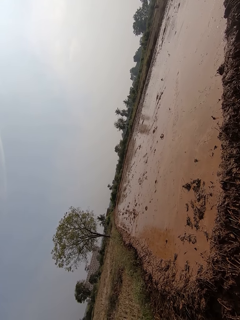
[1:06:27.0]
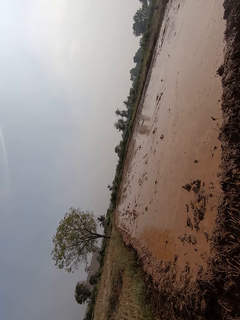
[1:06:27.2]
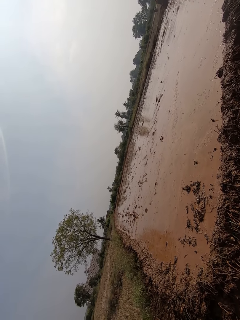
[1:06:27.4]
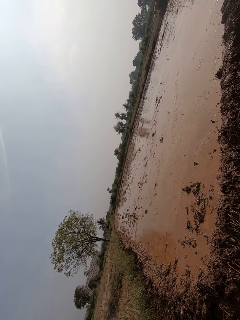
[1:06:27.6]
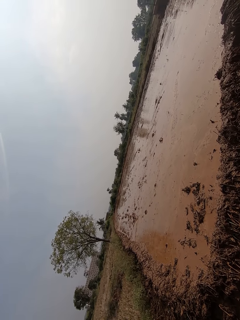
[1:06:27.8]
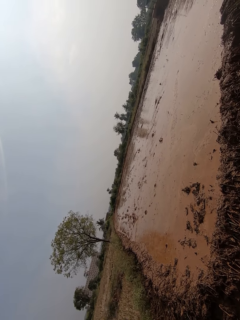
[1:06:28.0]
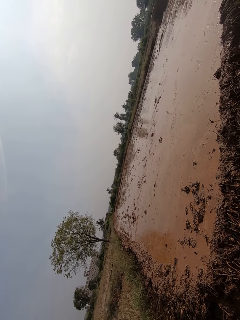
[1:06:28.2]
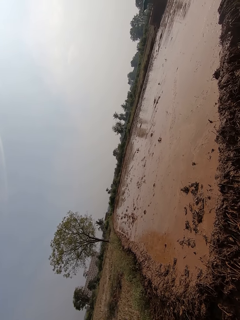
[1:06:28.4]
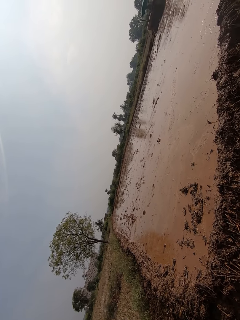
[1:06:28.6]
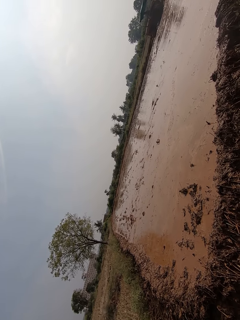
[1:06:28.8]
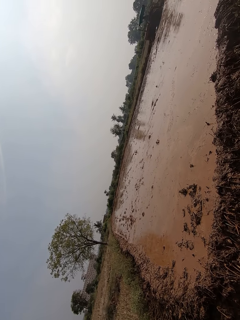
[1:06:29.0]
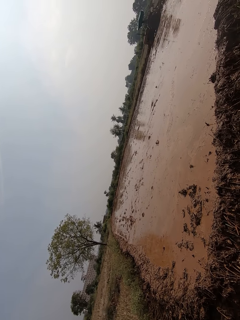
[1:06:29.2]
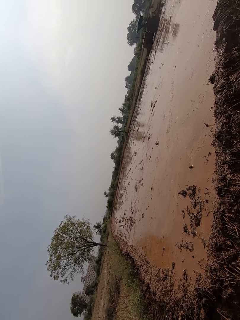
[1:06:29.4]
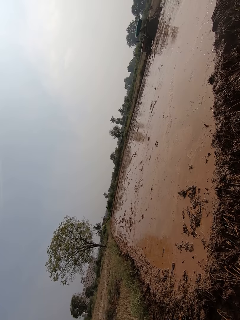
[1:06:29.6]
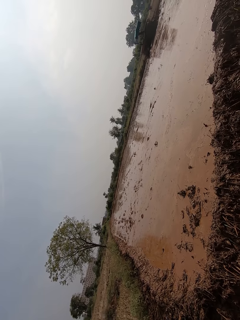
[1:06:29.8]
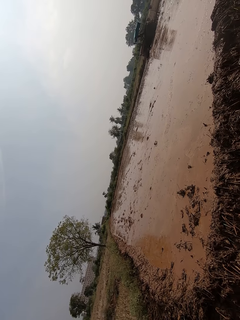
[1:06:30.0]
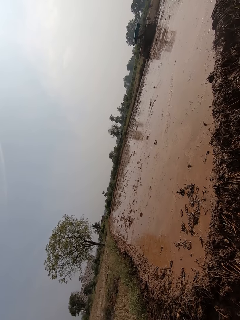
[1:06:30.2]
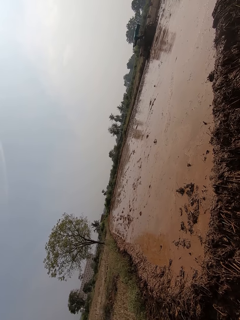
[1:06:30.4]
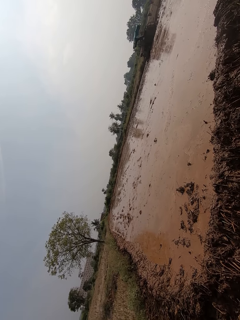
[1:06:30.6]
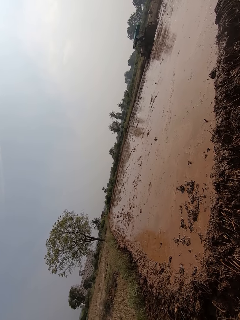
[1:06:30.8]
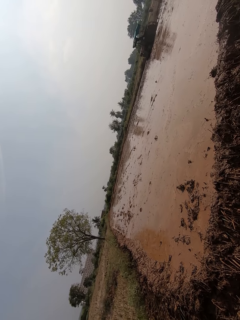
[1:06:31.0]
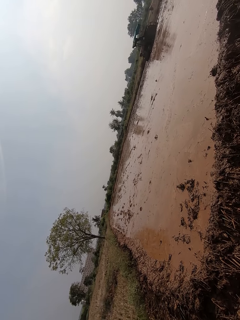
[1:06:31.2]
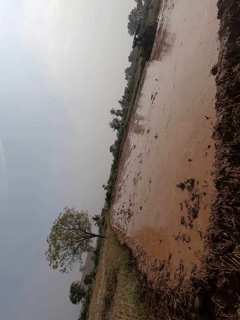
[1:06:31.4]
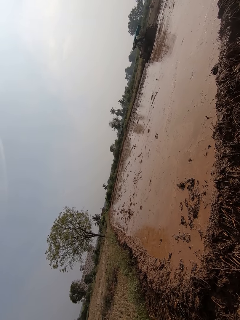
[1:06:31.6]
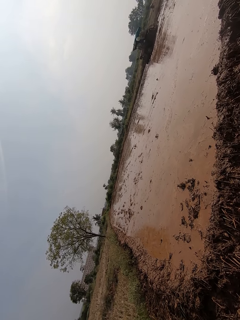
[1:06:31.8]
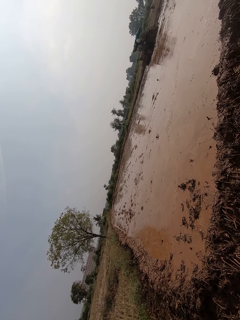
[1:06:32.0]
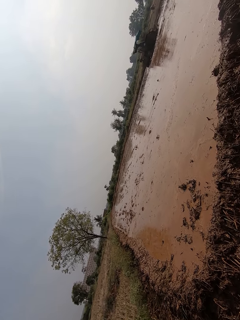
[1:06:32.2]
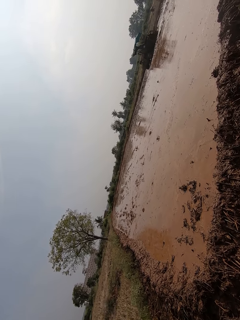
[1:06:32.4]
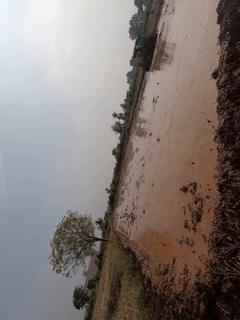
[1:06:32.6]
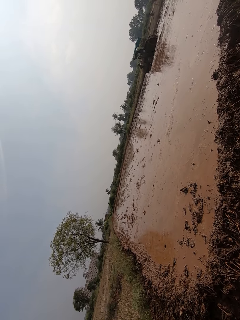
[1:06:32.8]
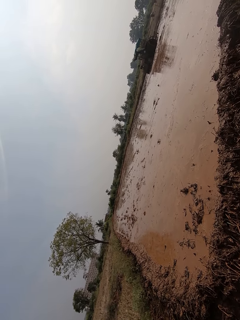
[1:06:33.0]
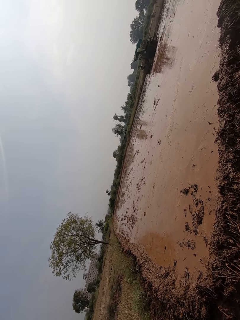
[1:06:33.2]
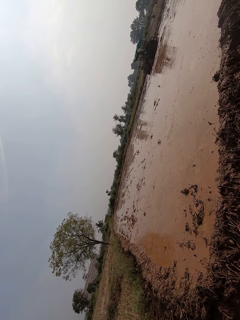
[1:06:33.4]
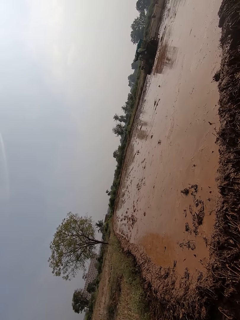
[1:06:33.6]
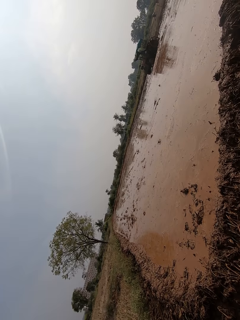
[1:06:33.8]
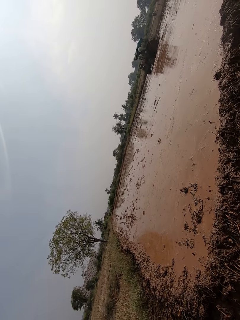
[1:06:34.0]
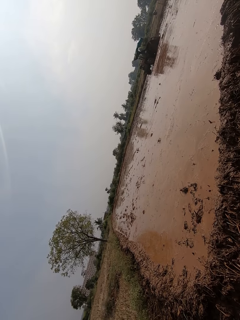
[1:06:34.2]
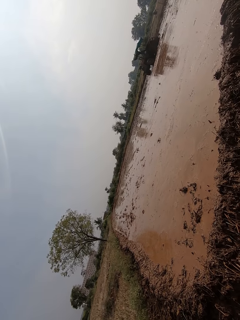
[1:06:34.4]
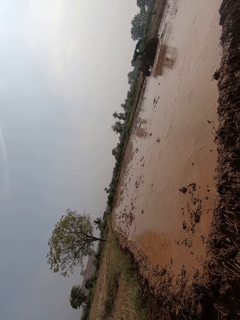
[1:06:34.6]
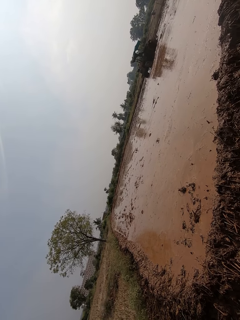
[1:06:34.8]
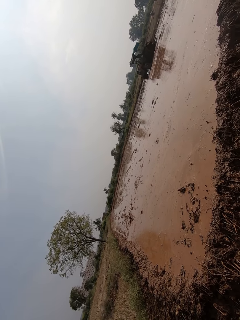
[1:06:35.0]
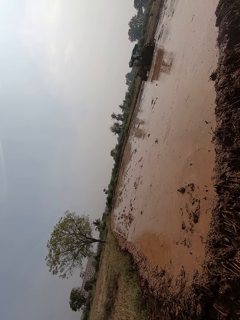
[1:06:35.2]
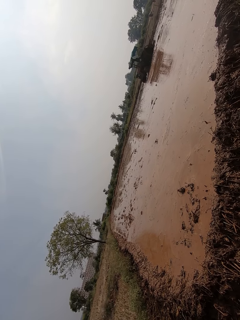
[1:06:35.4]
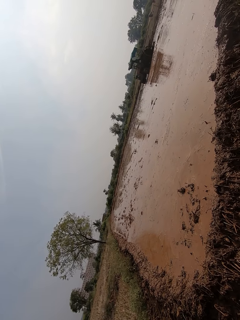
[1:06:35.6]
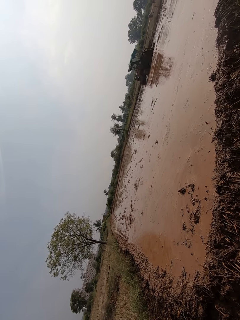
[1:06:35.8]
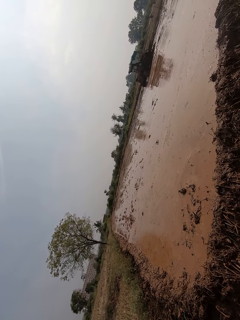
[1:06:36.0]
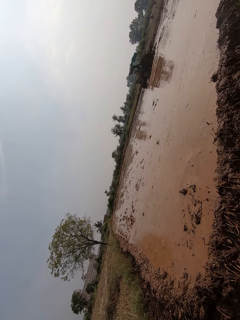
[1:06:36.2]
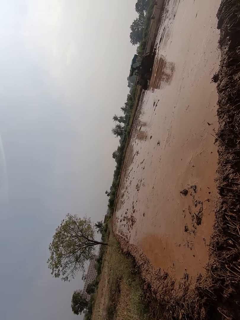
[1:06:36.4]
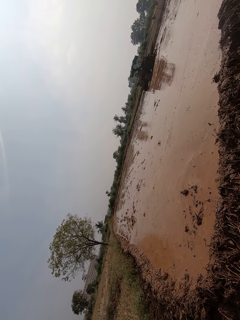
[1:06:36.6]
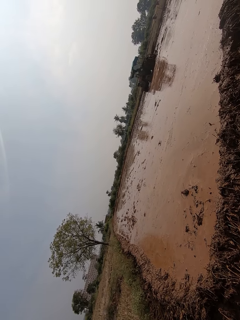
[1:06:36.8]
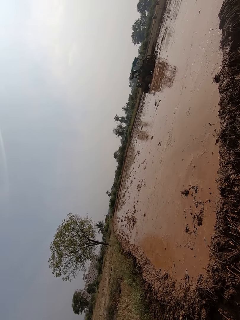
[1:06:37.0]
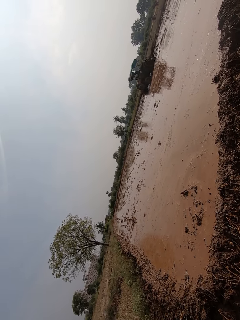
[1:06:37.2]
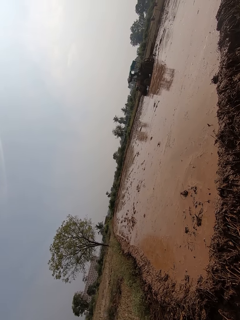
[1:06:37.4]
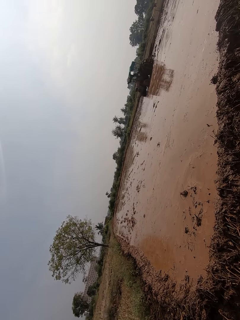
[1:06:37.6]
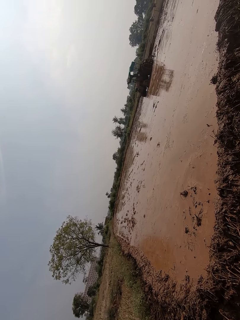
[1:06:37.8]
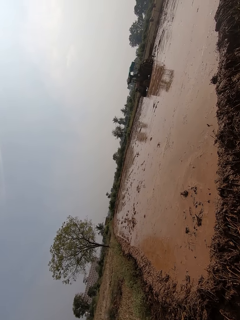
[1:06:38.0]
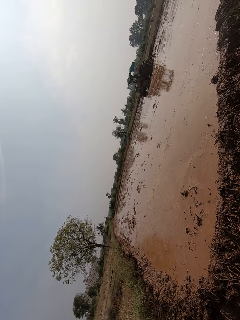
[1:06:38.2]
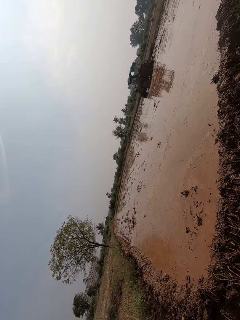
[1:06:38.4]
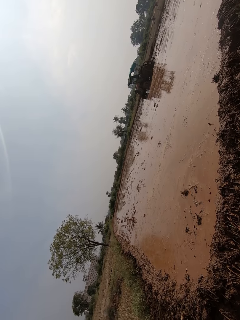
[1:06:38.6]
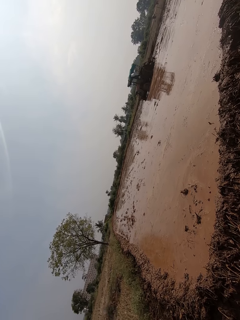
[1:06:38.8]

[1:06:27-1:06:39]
A person ploughs a field with a ploughing tractor on the muddy field.

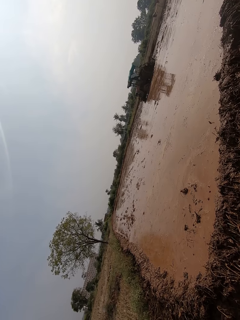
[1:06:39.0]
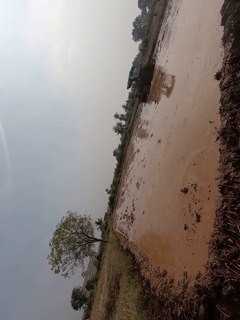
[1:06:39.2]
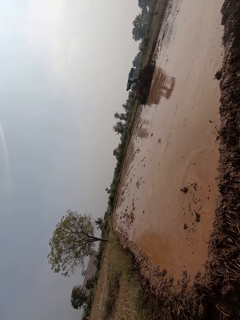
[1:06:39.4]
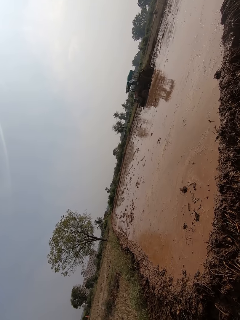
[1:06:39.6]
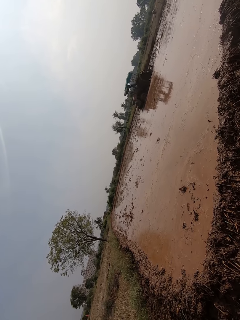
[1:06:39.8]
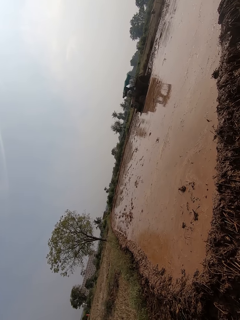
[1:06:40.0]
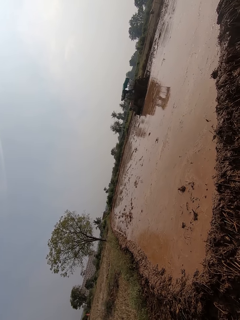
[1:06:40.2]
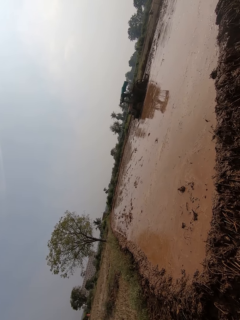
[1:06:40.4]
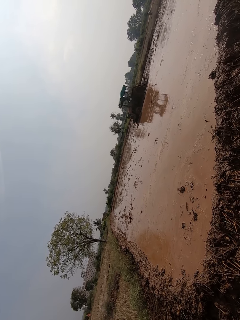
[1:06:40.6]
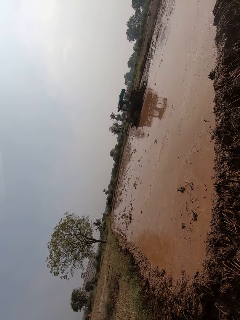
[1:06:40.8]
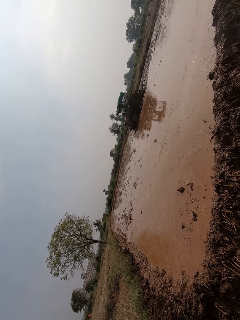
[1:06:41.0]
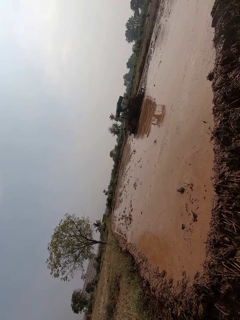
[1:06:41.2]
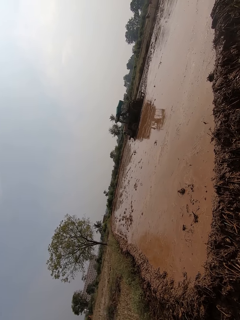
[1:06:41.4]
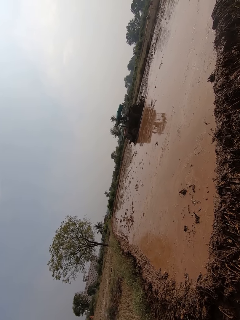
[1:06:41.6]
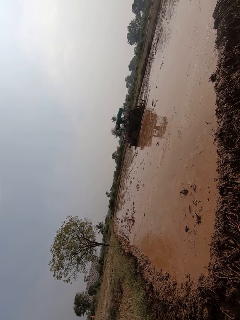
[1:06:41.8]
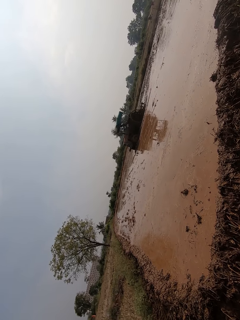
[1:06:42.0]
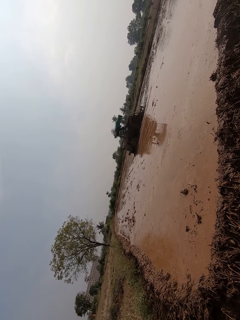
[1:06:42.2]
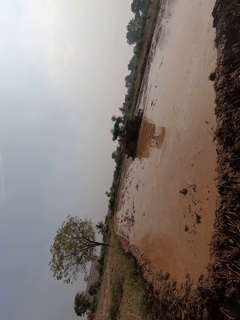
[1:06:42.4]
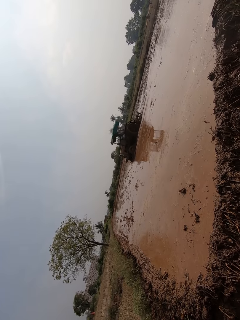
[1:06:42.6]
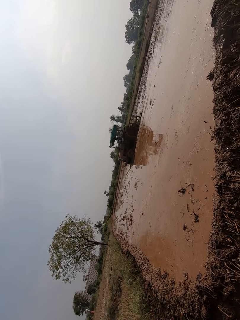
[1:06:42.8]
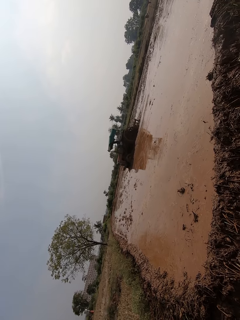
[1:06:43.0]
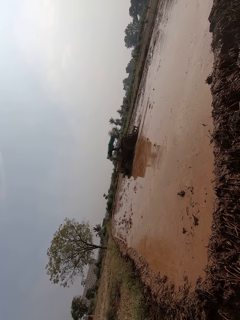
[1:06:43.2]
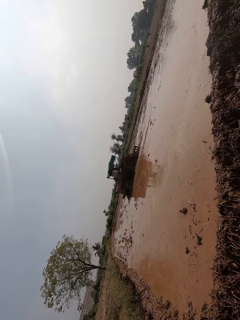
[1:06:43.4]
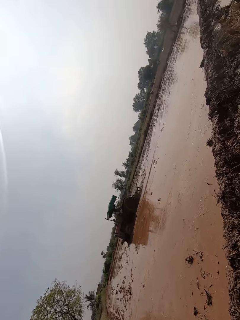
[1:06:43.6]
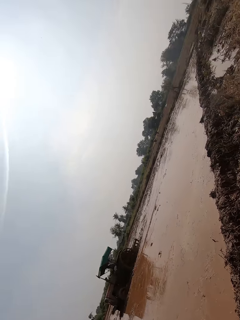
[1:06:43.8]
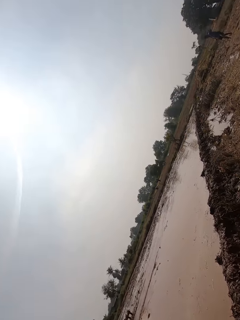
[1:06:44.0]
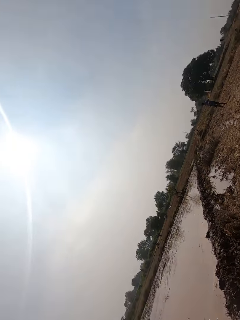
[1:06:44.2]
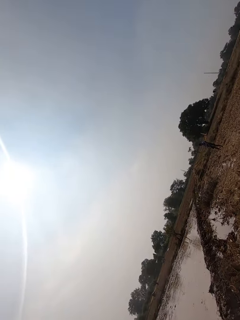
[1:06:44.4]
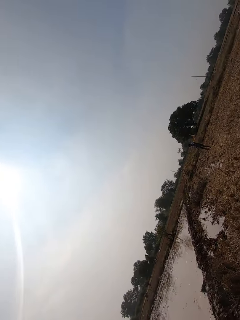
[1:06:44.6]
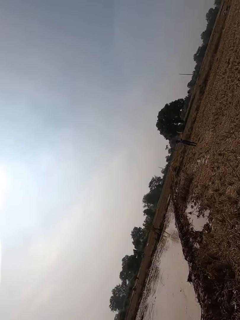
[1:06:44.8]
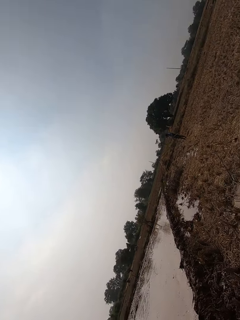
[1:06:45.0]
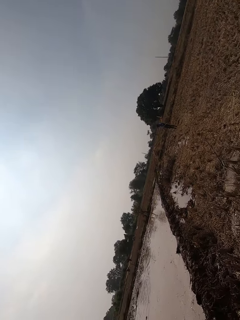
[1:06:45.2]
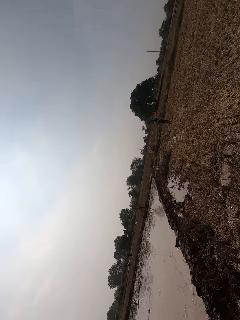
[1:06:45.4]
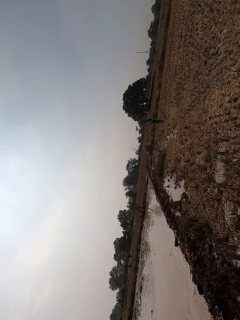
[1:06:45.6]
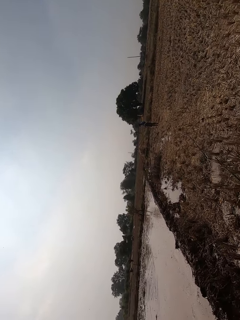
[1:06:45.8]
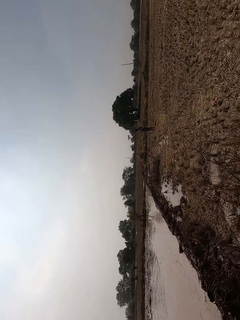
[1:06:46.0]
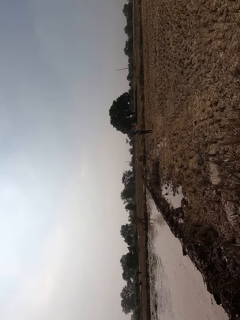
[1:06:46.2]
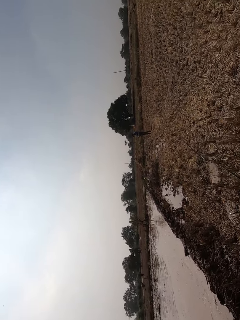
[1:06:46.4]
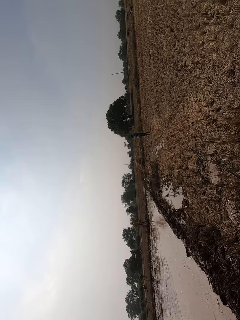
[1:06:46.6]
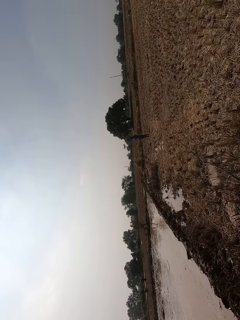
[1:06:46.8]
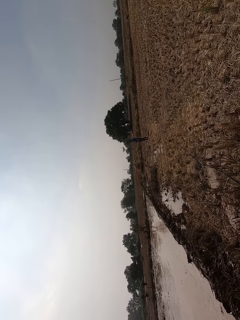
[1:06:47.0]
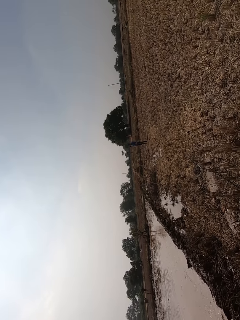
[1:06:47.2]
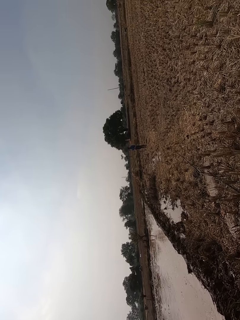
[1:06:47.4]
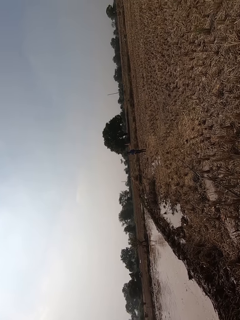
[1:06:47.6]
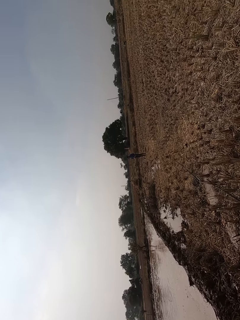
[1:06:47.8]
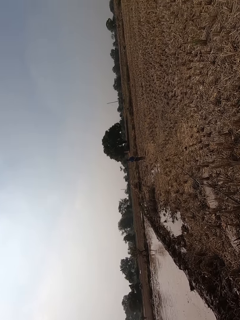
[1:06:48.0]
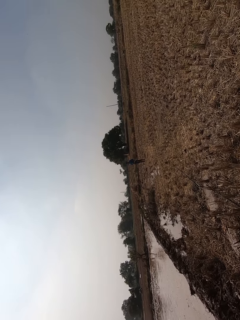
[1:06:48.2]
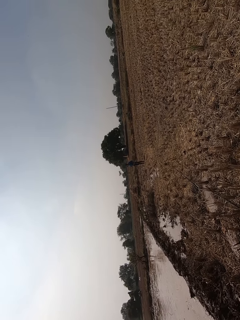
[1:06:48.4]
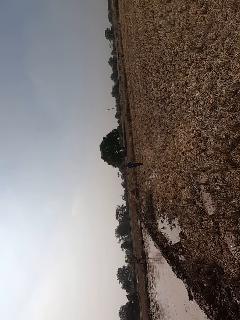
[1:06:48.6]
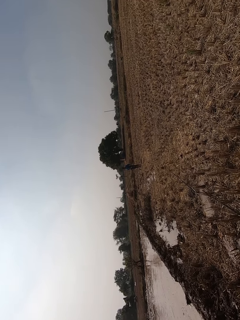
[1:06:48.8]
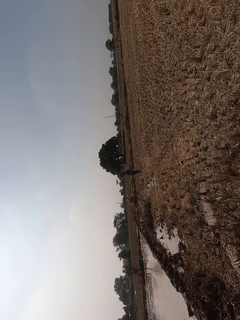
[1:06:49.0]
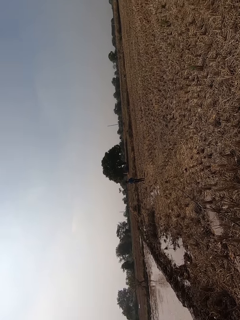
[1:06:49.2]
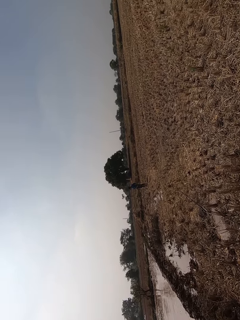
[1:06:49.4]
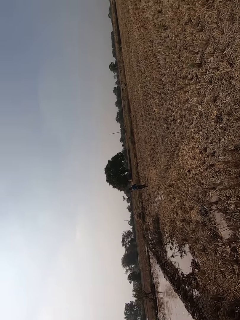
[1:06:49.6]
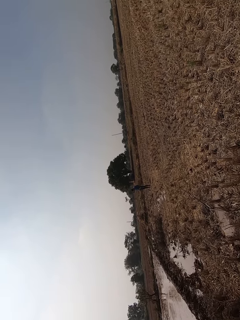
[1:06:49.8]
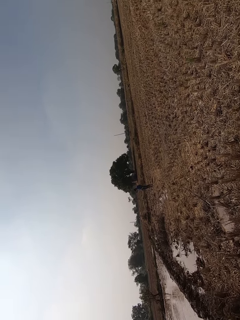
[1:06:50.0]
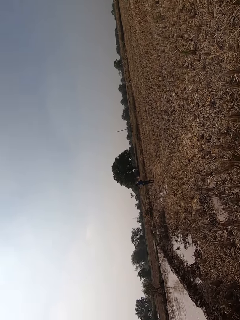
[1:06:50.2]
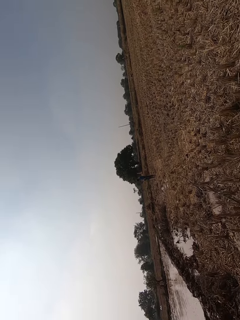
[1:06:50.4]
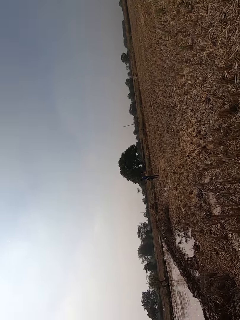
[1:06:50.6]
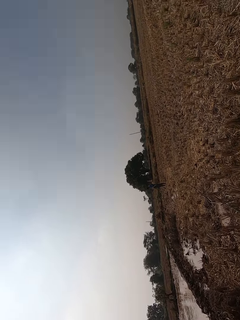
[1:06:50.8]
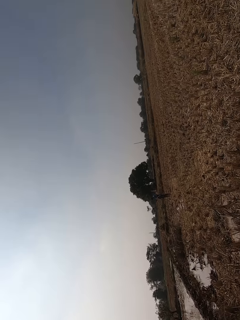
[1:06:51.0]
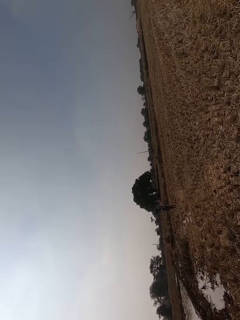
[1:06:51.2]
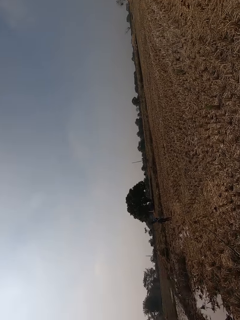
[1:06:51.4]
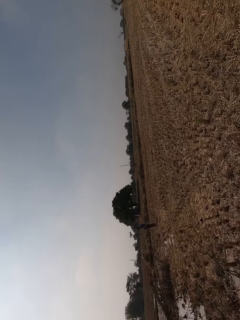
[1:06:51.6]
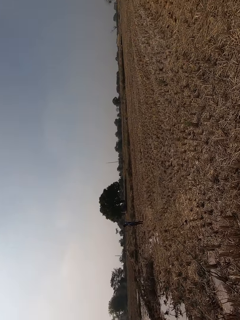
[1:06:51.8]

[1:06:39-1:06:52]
The camera wearer looks at a man.
